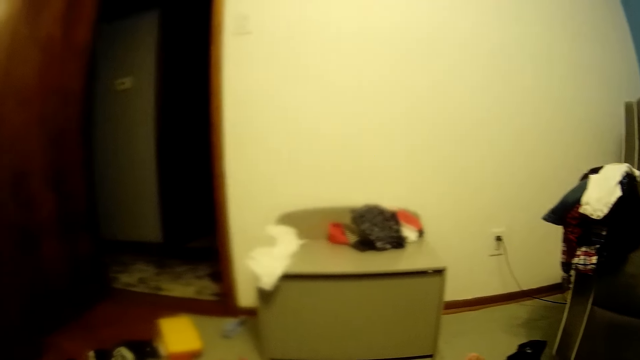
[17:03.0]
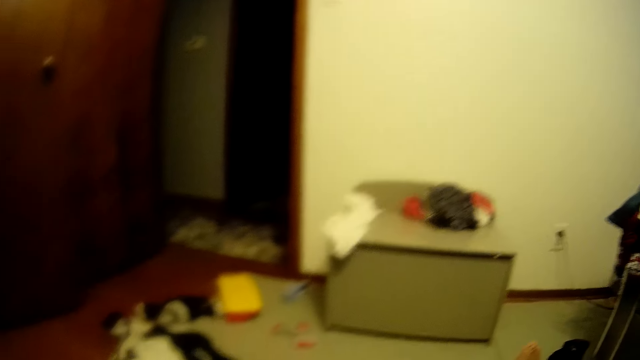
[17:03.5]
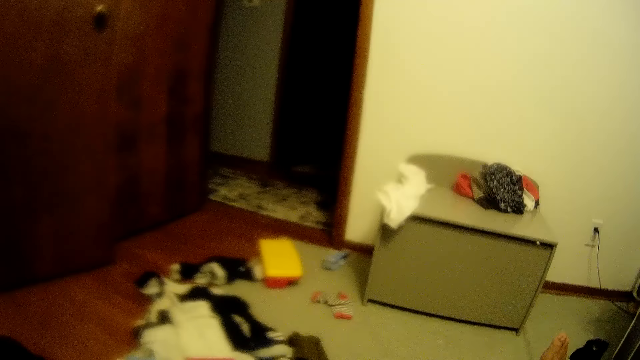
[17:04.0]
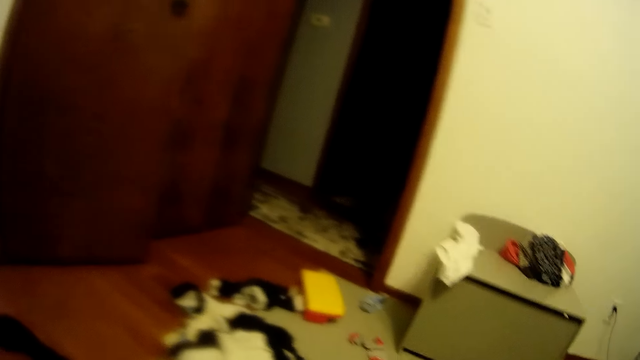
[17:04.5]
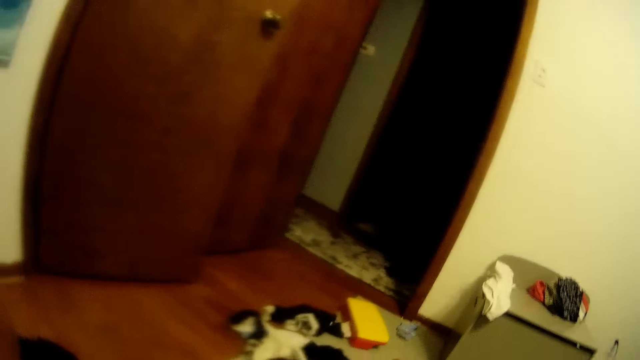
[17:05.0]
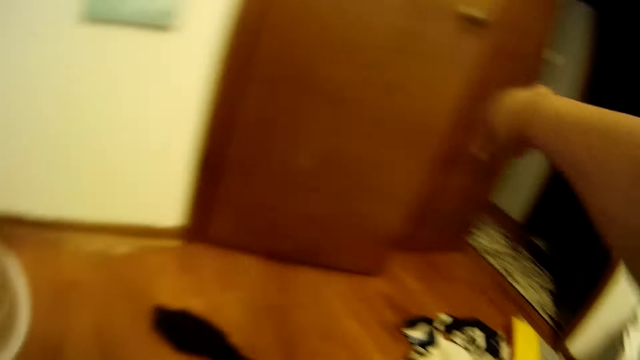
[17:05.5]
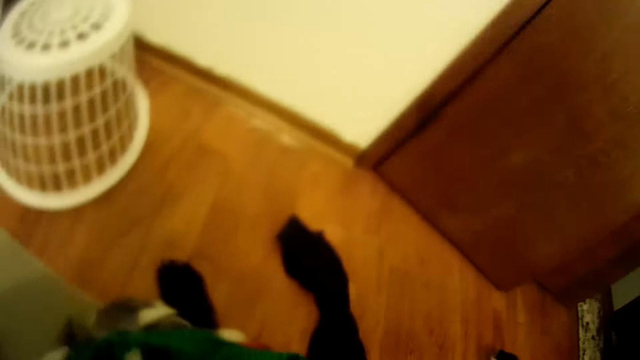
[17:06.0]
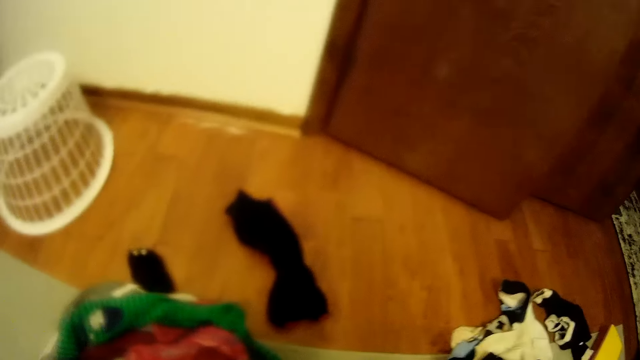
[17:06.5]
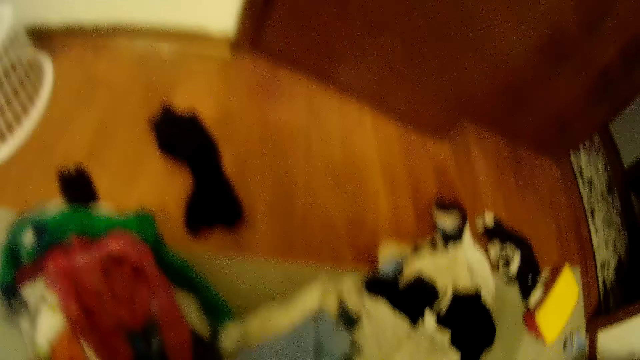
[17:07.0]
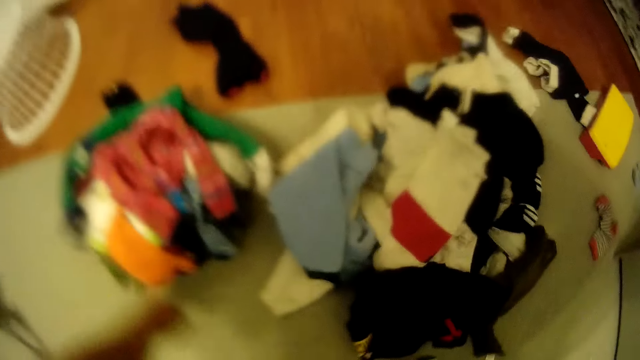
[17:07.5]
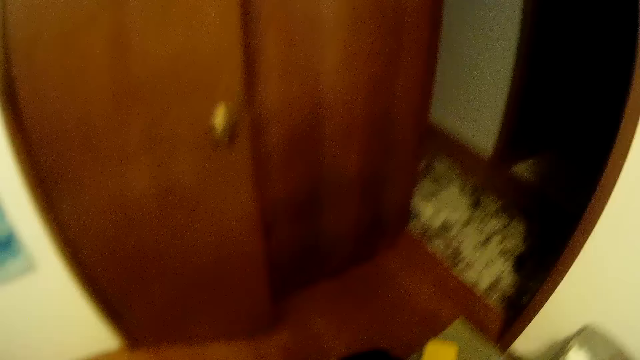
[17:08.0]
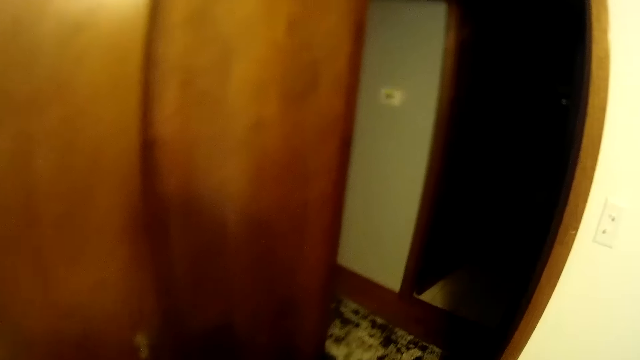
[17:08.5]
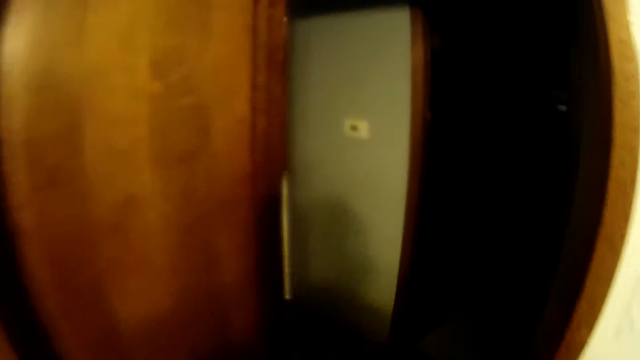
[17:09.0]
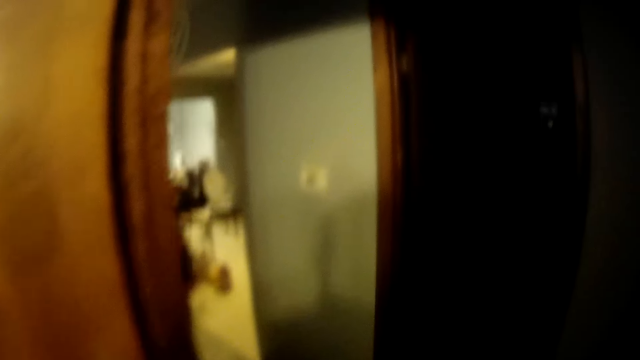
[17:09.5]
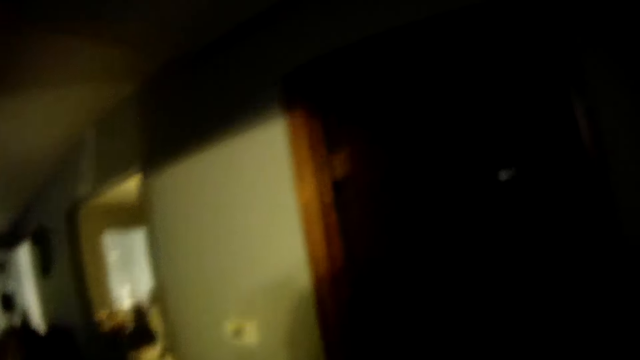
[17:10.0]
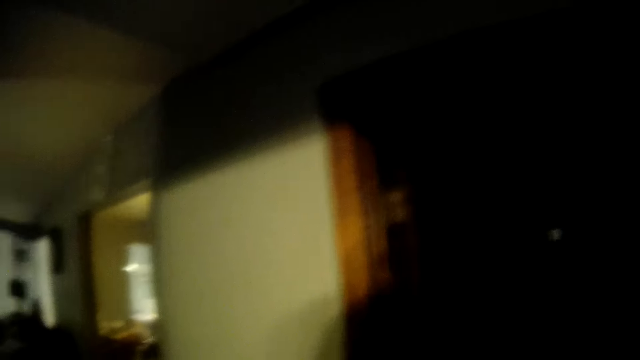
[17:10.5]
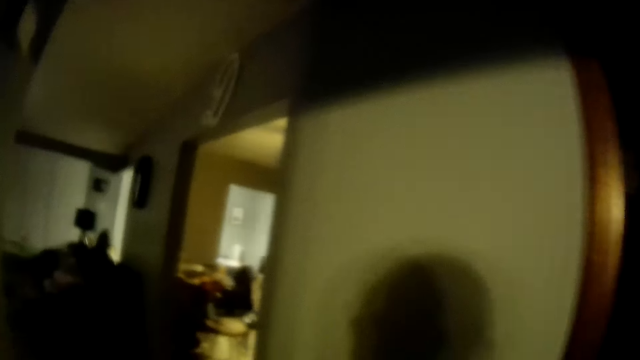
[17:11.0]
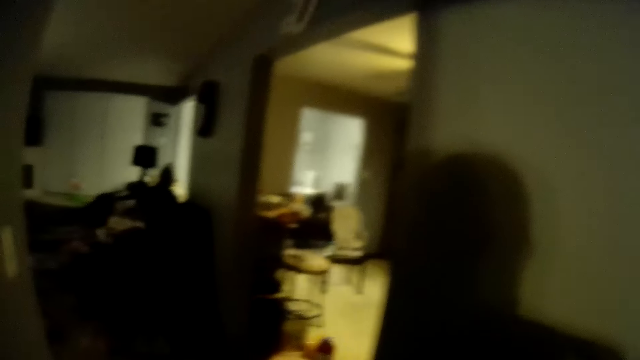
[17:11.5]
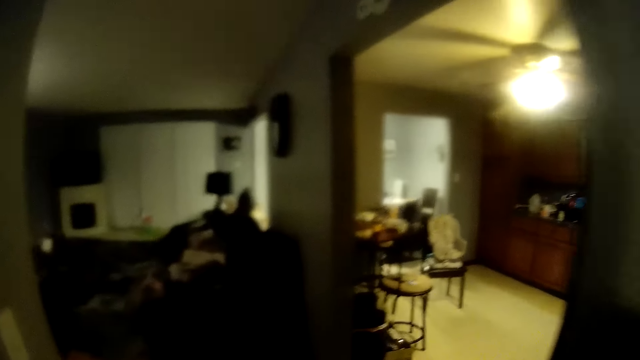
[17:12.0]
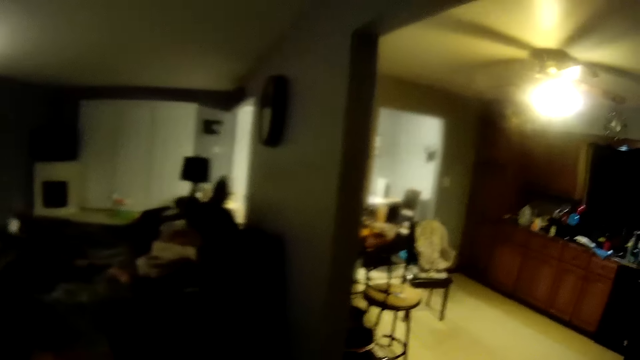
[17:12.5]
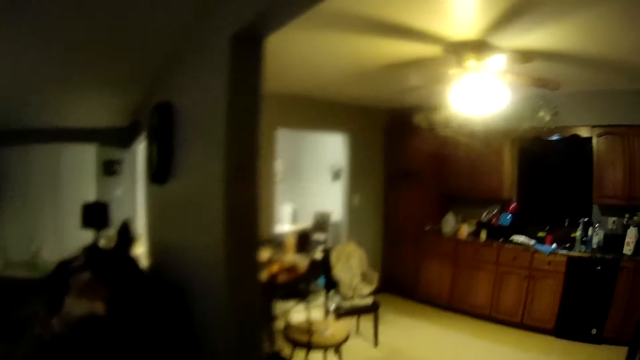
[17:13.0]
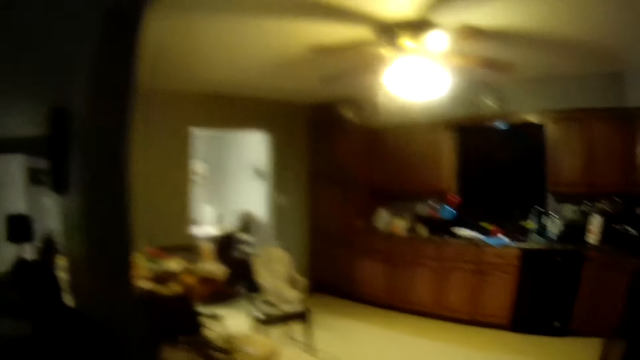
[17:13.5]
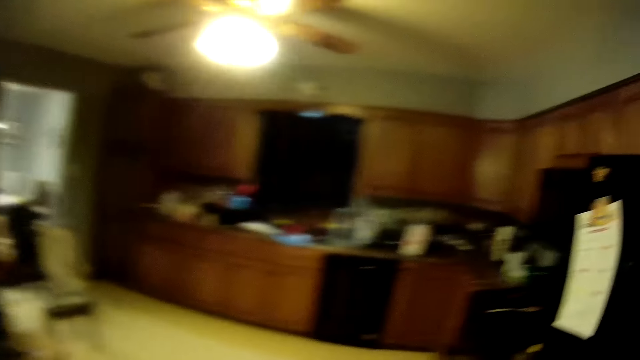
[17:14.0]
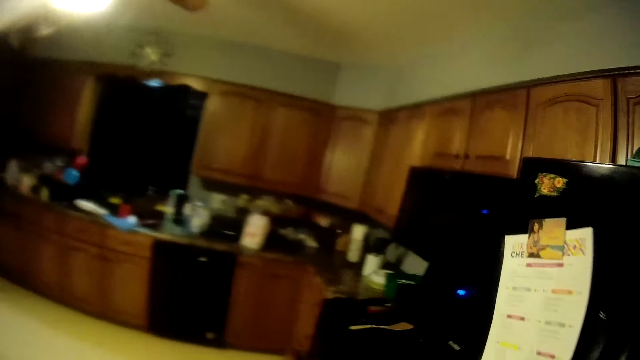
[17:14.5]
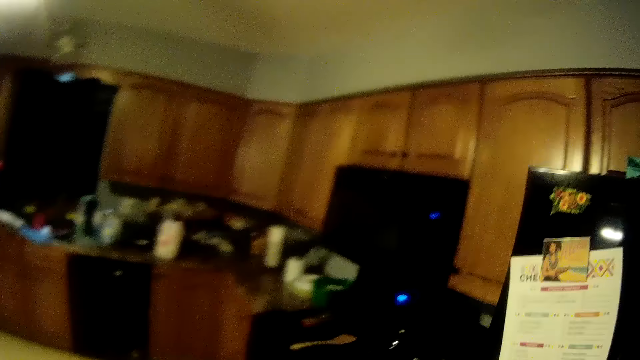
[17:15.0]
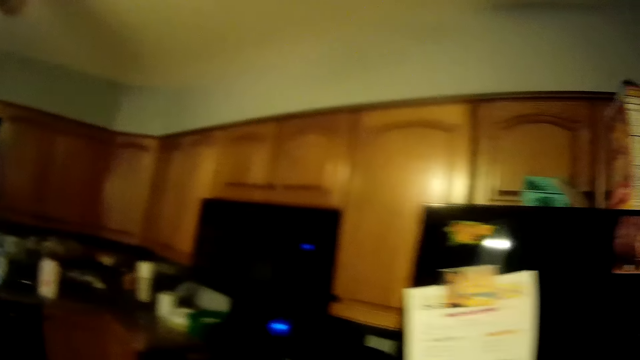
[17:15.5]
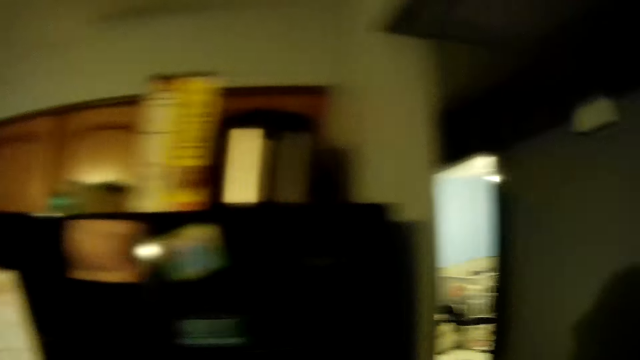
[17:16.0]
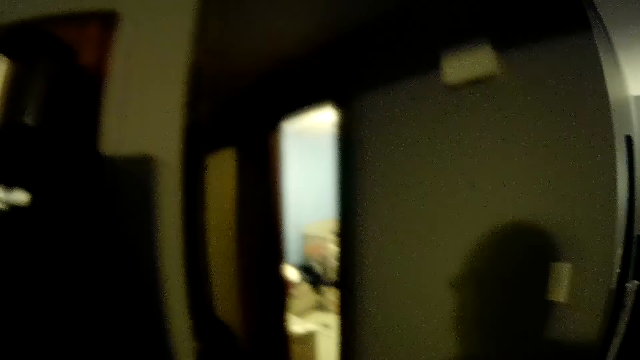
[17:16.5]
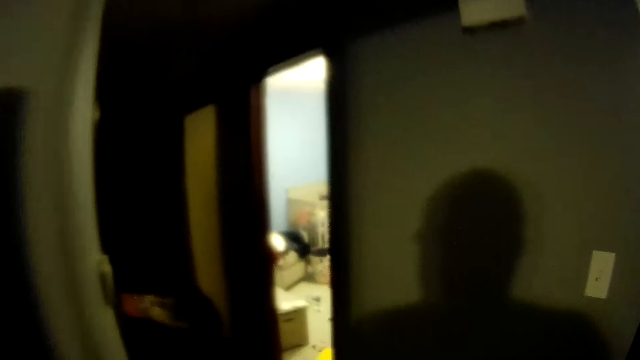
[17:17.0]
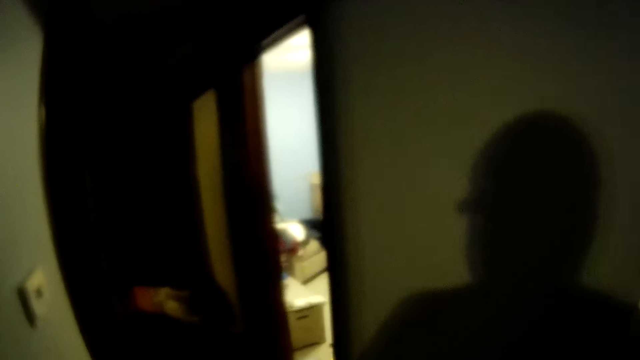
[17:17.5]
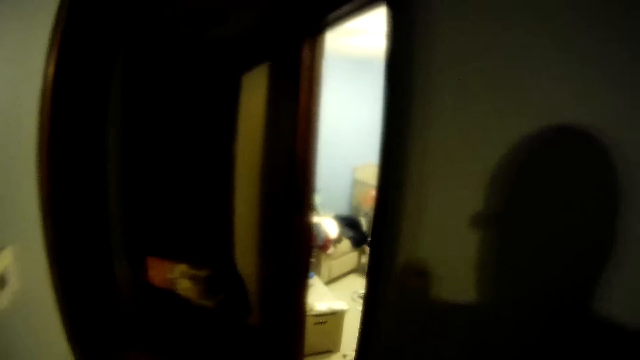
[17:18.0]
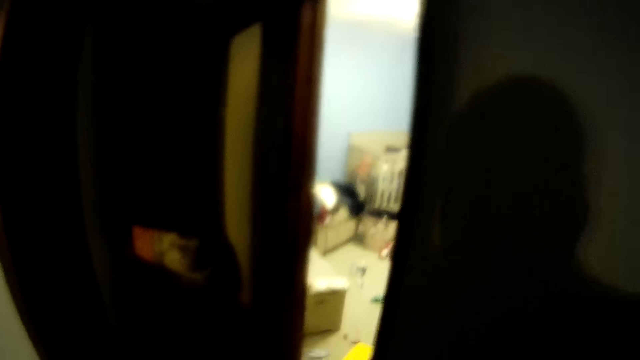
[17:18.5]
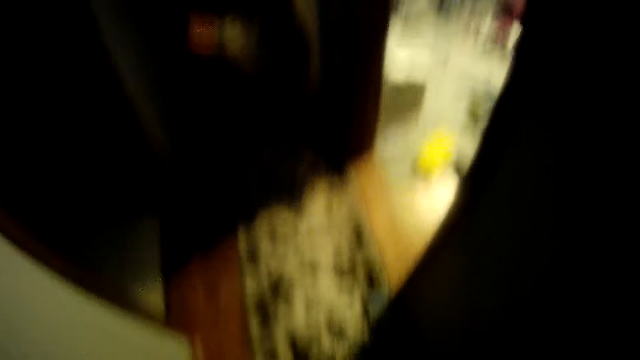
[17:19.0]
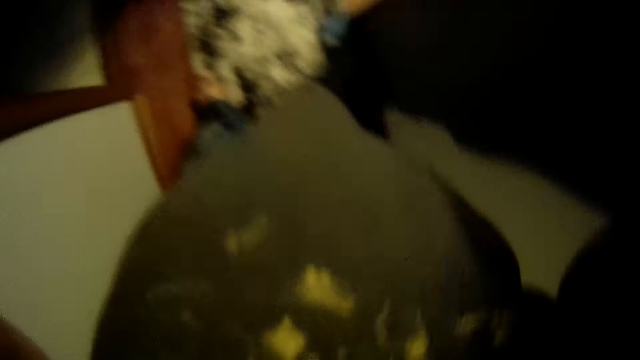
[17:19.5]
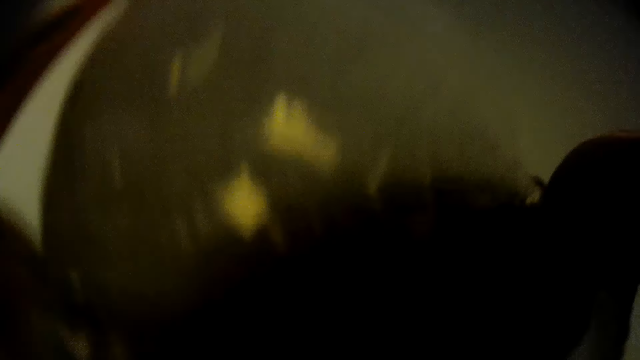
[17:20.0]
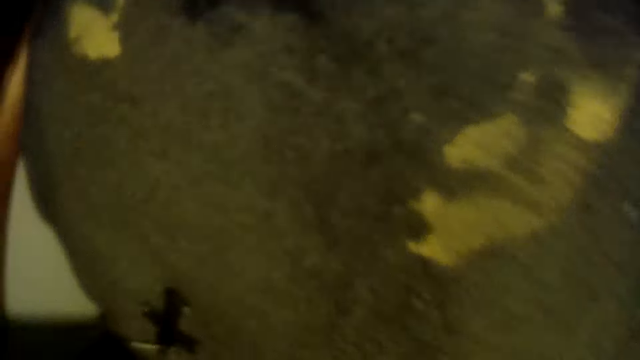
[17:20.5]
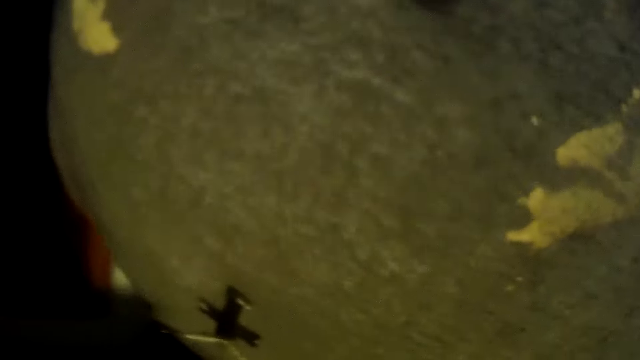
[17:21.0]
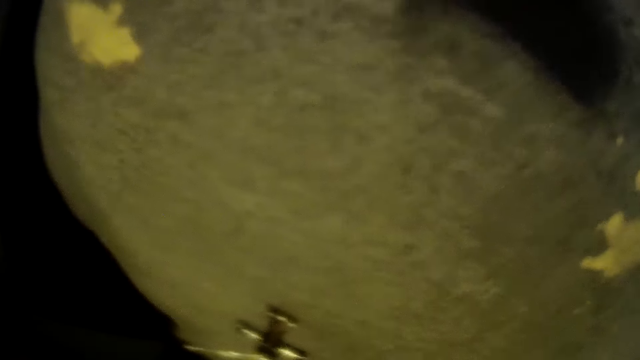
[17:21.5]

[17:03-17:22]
The camera wearer moves the hand. They walk around the rooms. They walk into a lobby. They walk into a kitchen. They walk into the lobby.
